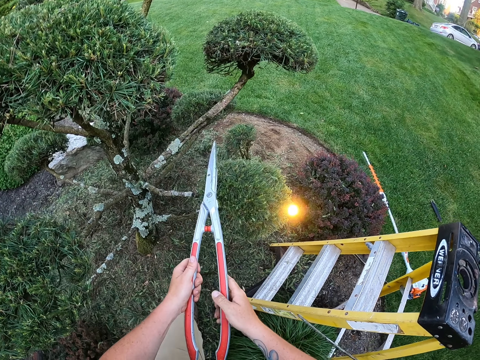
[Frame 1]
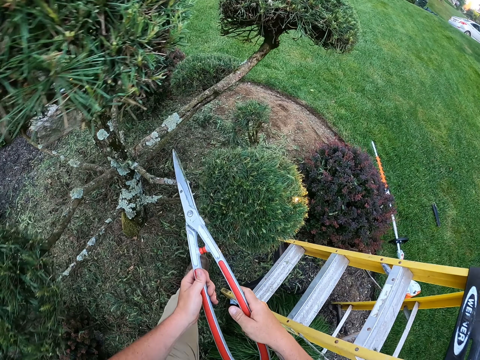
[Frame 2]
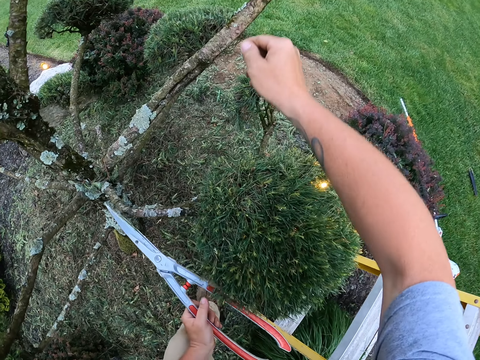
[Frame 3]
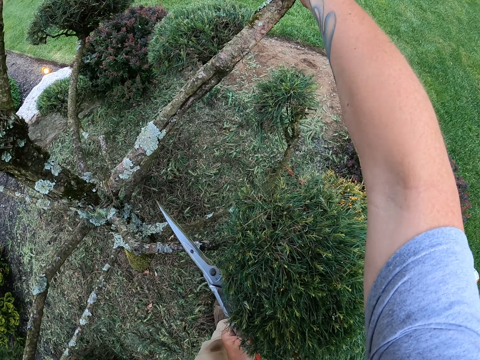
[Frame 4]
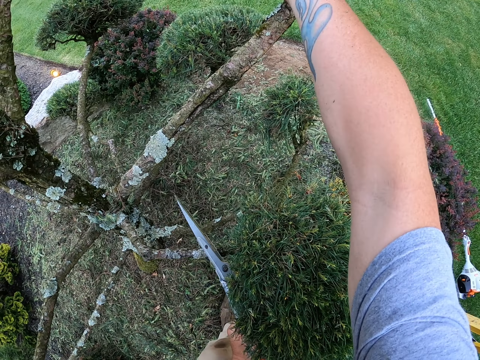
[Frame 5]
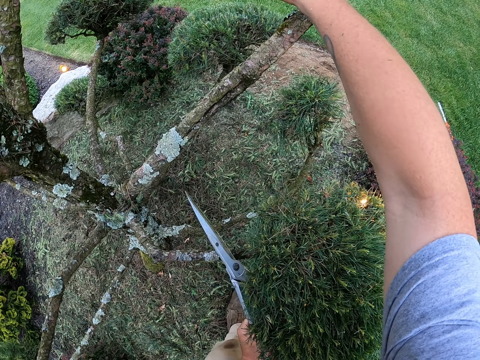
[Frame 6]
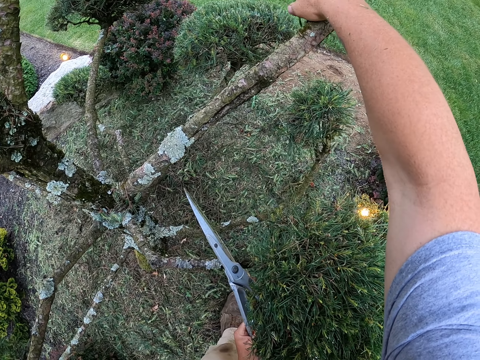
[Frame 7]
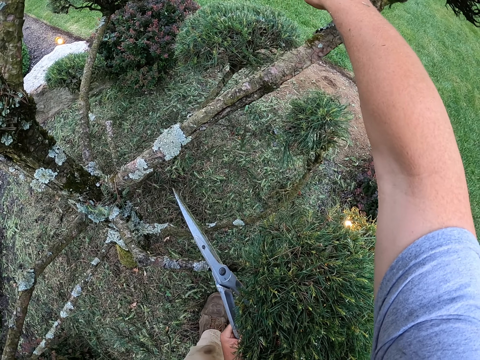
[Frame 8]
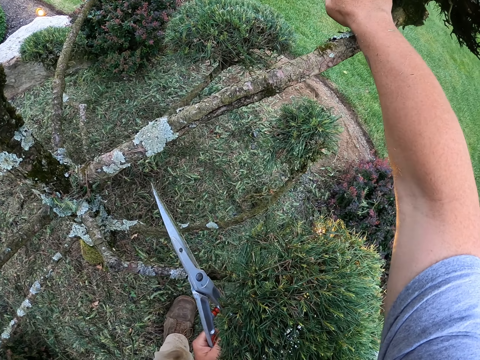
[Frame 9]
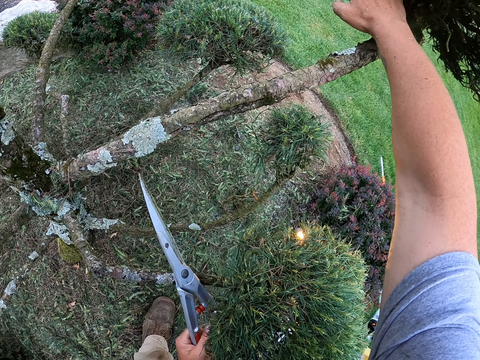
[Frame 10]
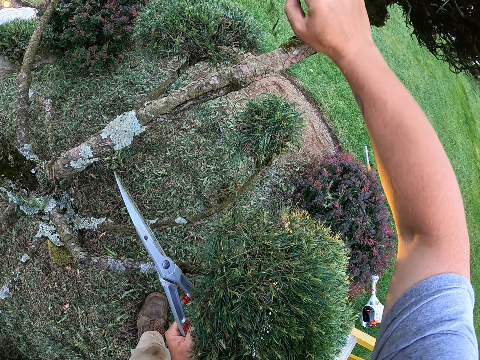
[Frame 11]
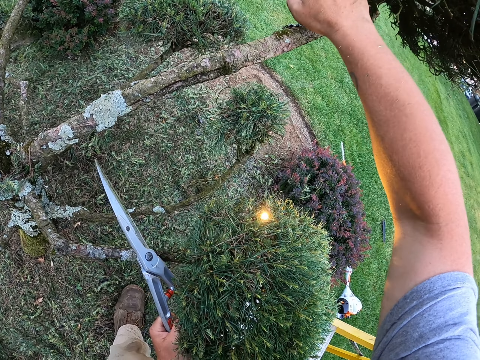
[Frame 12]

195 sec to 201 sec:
The camera wearer removes leaves with the right hand.

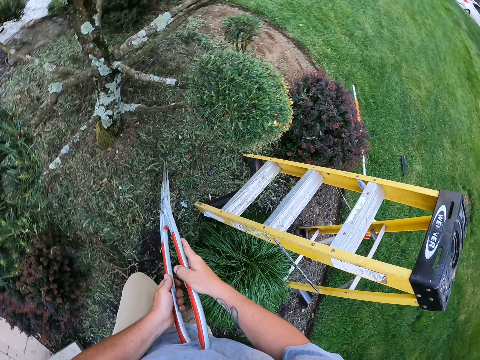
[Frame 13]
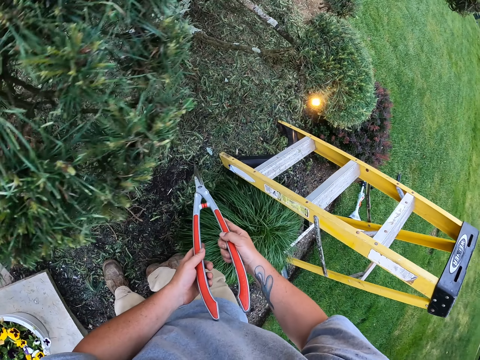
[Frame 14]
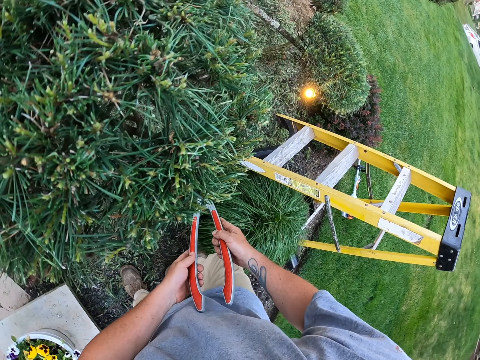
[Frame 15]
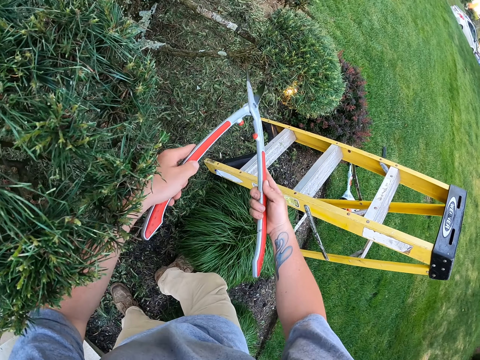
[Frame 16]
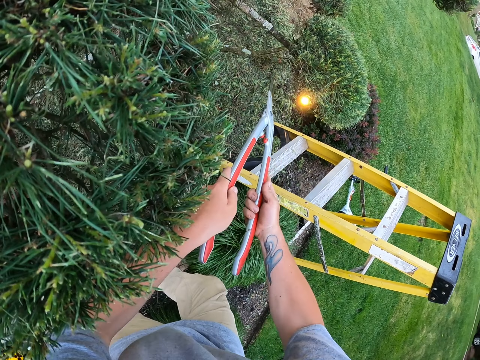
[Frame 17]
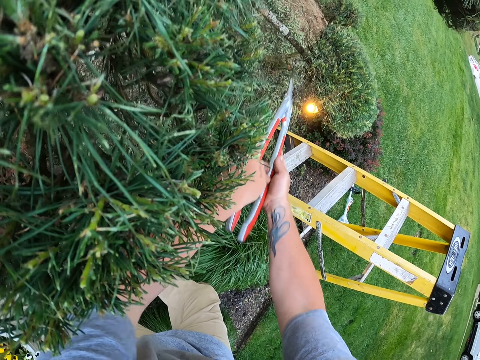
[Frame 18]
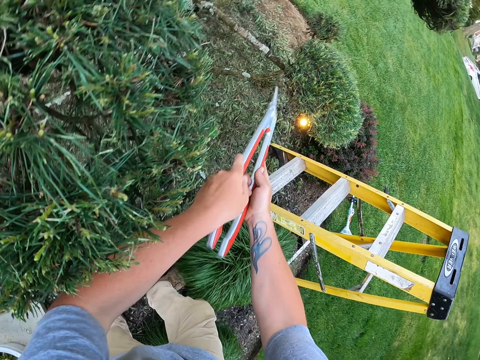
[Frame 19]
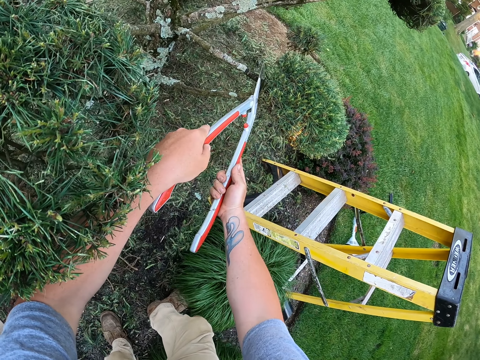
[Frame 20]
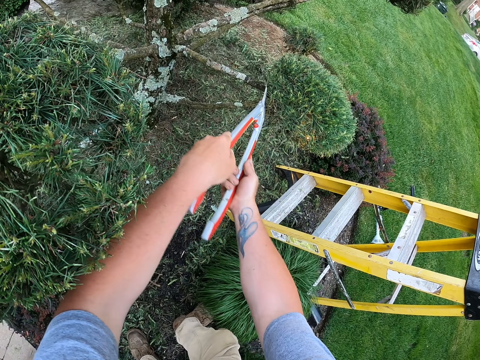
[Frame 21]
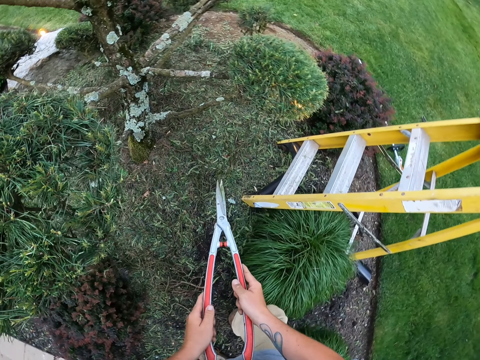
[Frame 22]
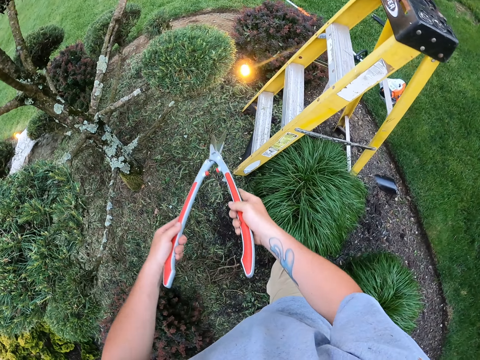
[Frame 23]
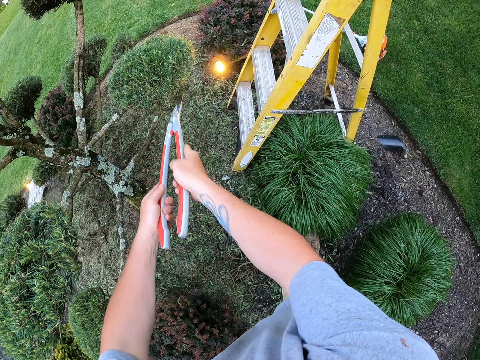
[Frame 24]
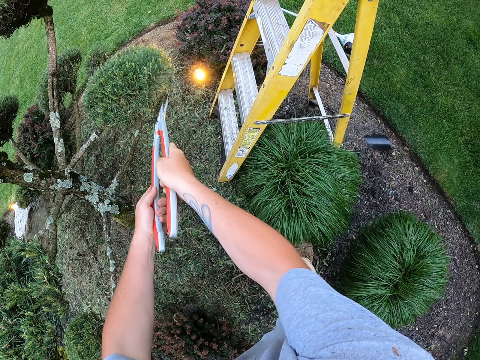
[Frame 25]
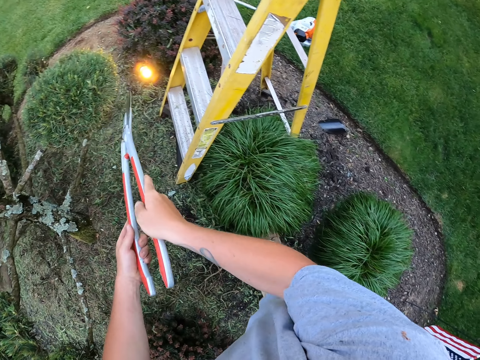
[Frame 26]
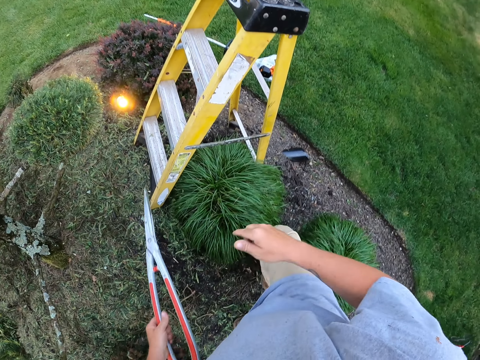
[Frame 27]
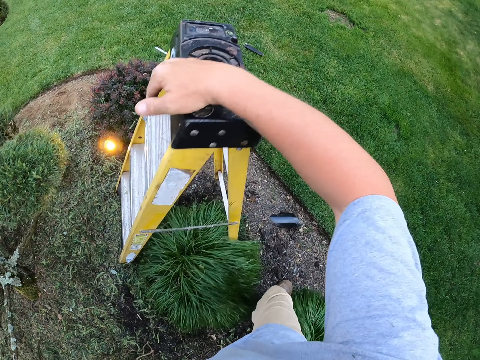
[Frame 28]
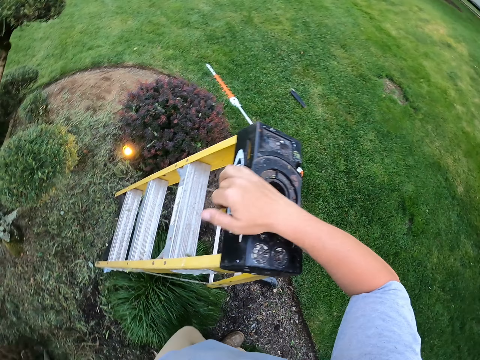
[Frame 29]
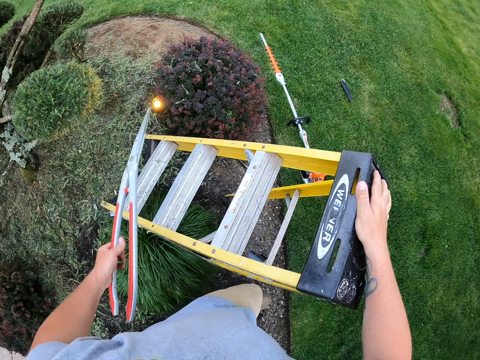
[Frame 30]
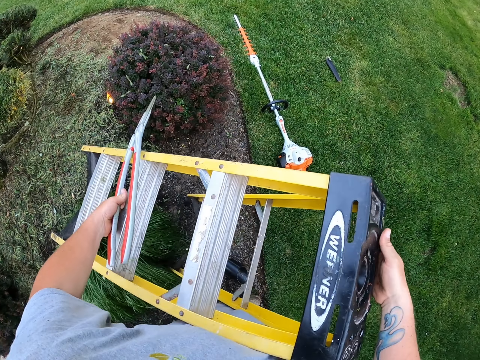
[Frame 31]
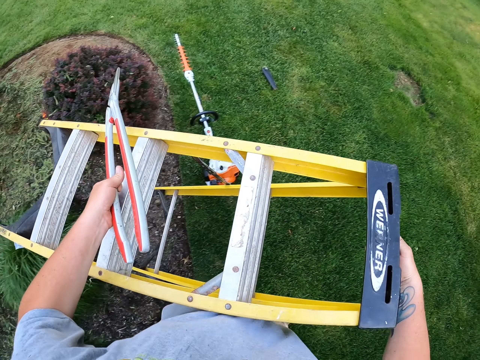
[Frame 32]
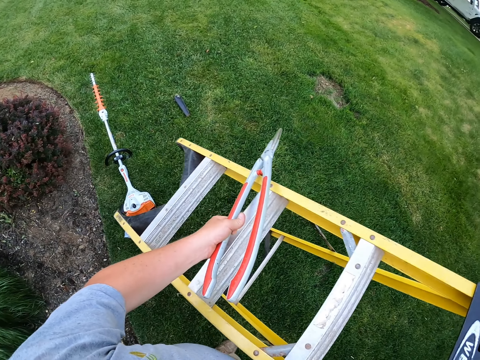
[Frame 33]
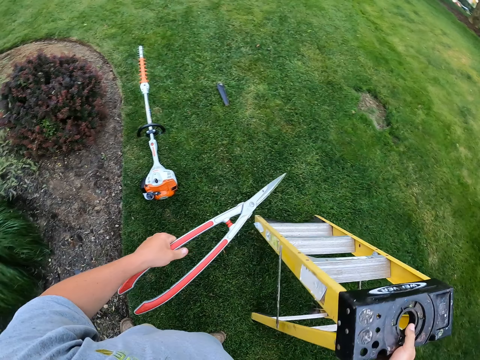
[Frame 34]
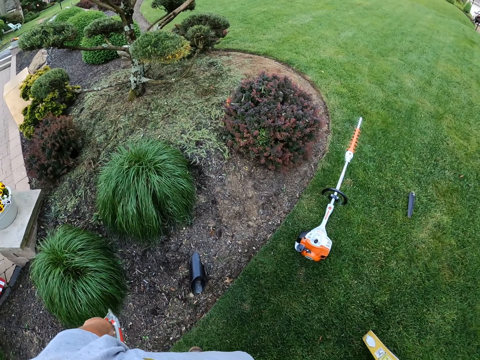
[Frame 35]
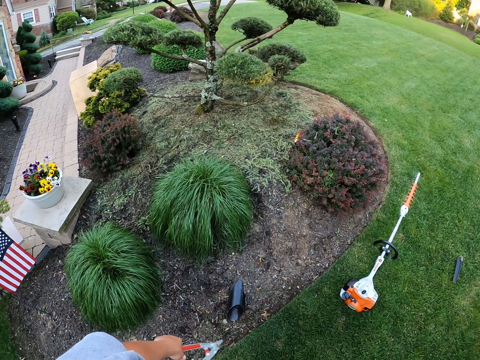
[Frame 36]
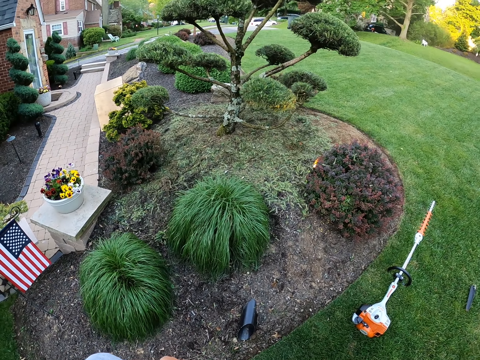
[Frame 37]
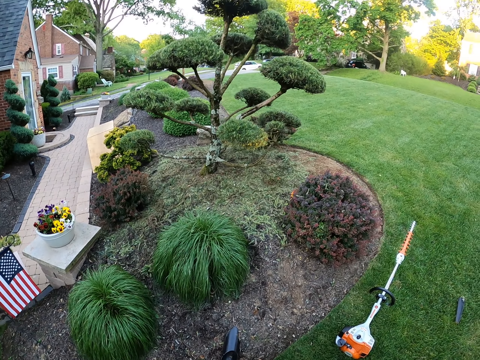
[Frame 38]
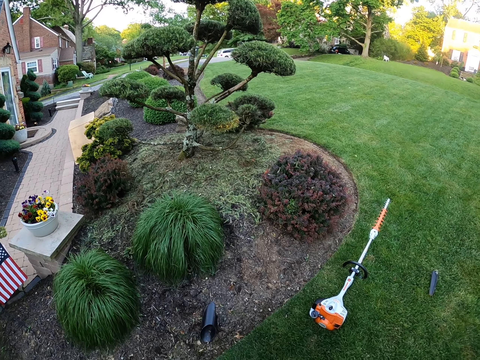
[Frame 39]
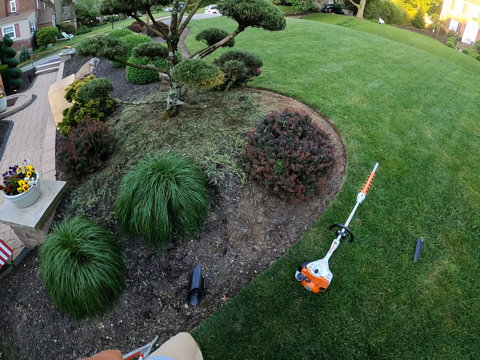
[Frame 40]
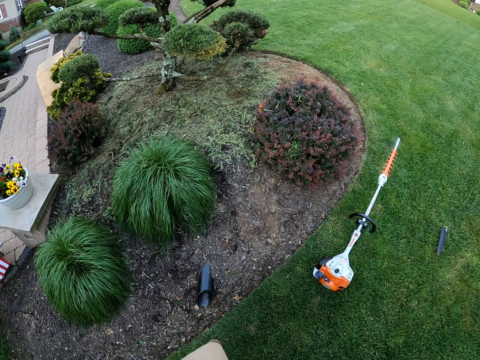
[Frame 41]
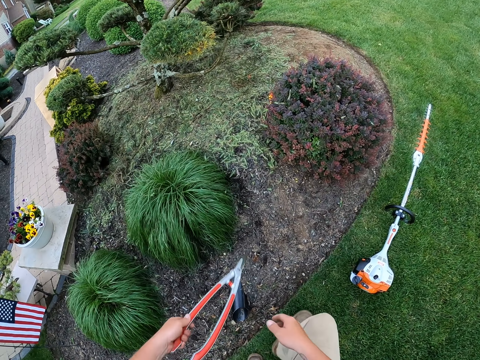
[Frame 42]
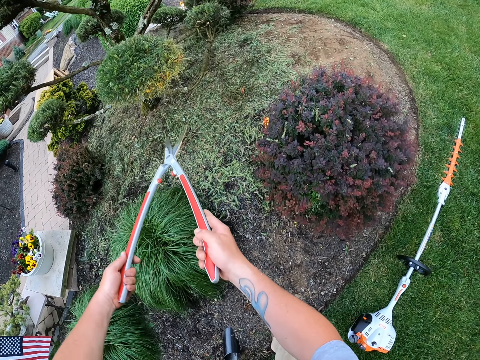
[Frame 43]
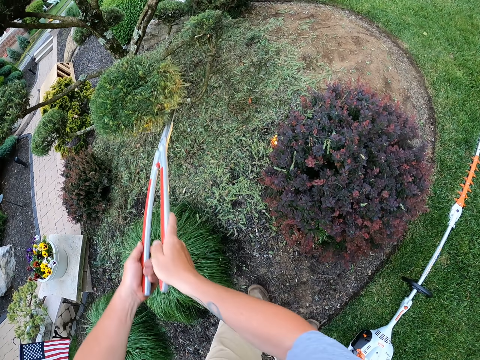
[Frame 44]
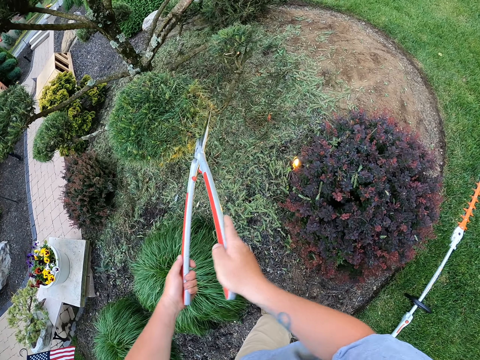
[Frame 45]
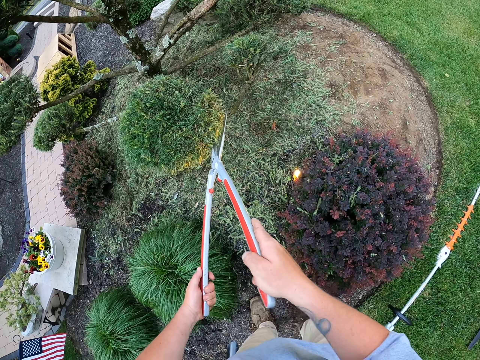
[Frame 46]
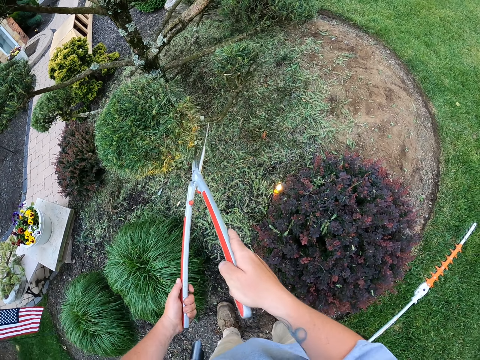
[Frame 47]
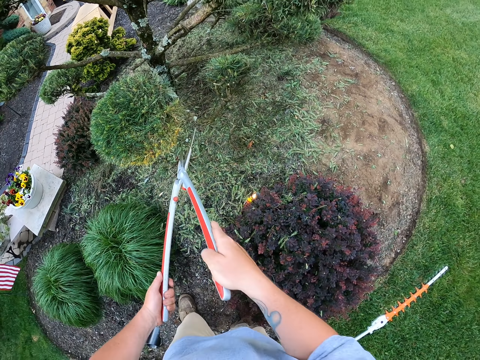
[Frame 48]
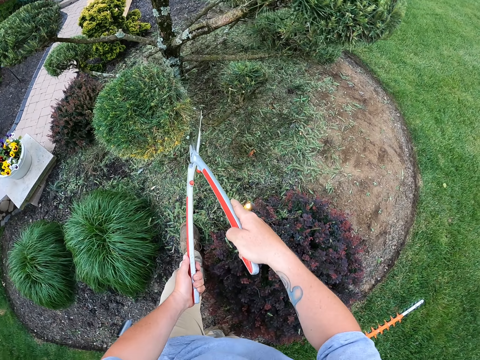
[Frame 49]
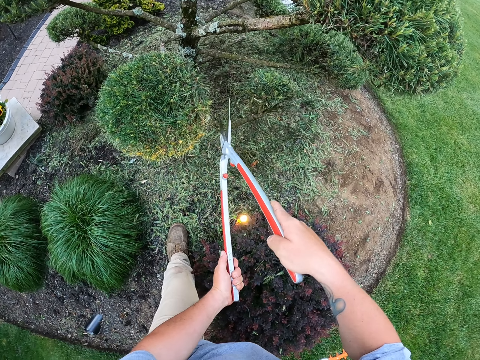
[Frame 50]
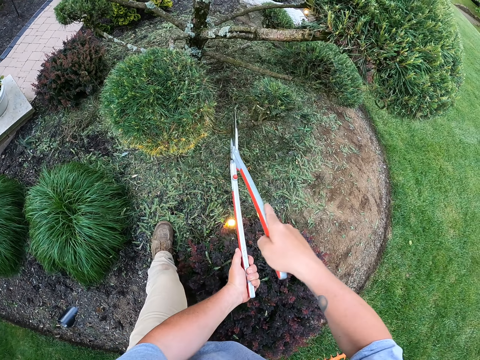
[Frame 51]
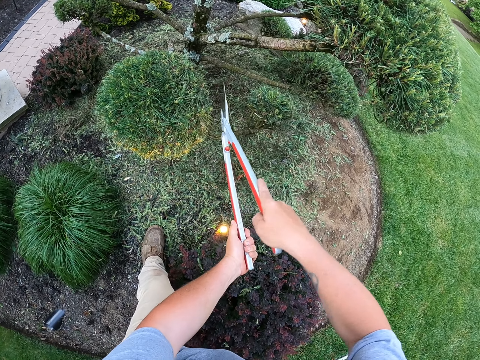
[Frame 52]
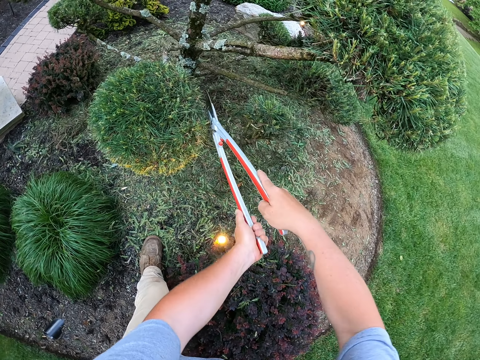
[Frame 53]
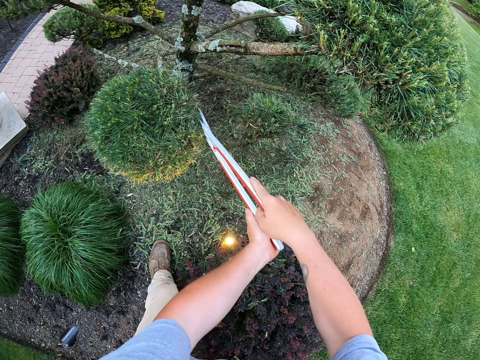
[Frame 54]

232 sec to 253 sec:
The camera wearer makes a step back. They trim a flower with secateurs. They hold the ladder. They move the ladder with the right hand. They drop the ladder. They walk around. They trim the flower with the secateurs or leaves cutter machine.
